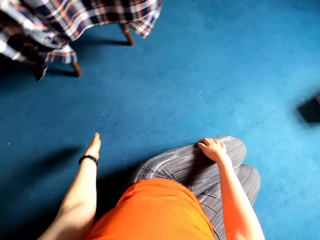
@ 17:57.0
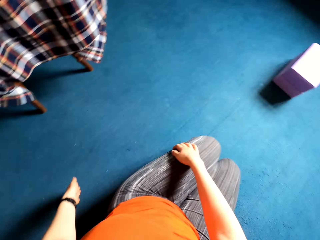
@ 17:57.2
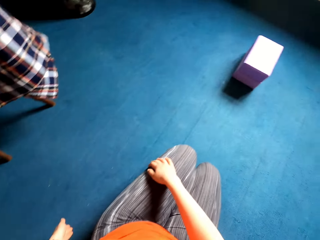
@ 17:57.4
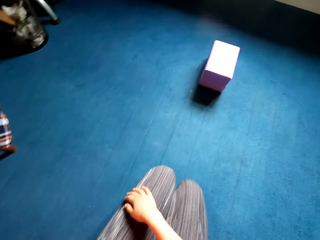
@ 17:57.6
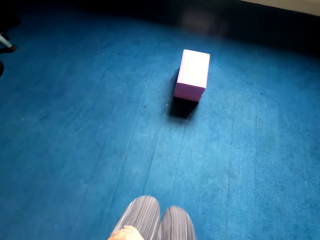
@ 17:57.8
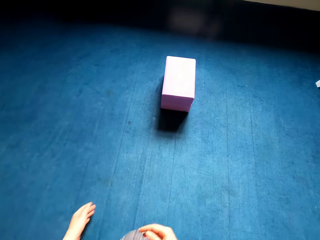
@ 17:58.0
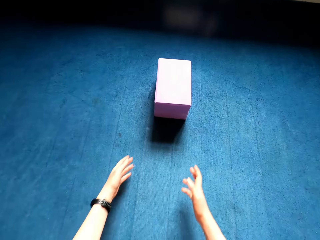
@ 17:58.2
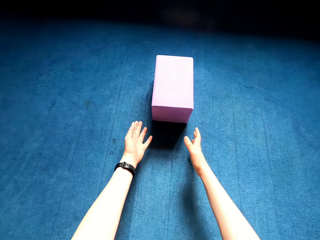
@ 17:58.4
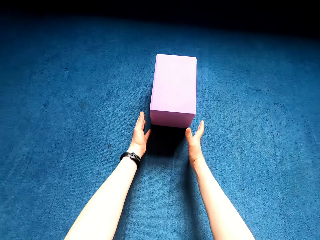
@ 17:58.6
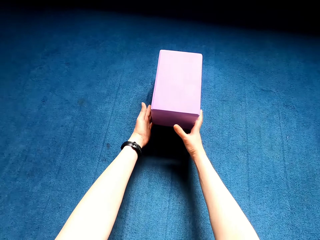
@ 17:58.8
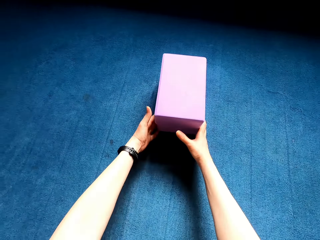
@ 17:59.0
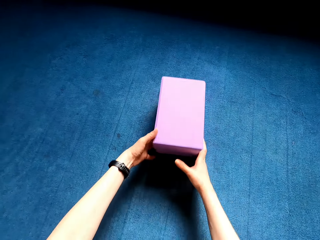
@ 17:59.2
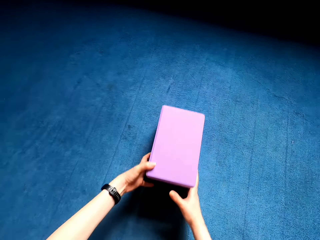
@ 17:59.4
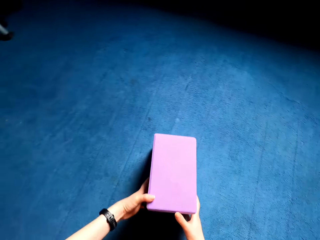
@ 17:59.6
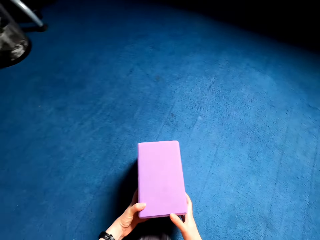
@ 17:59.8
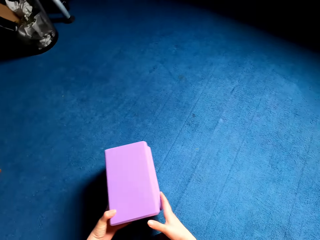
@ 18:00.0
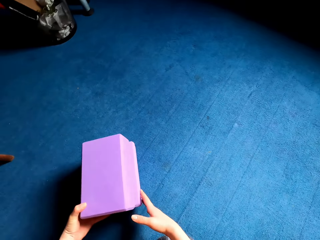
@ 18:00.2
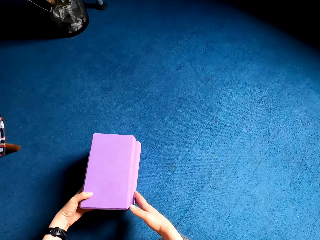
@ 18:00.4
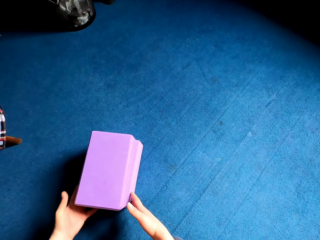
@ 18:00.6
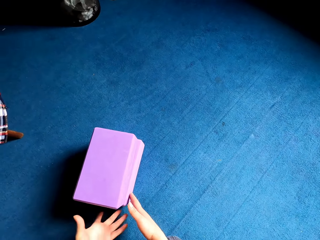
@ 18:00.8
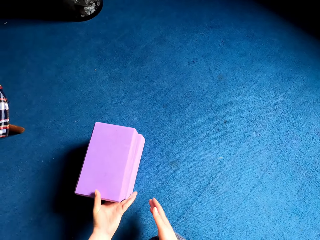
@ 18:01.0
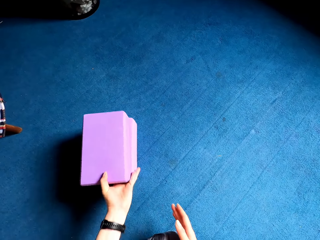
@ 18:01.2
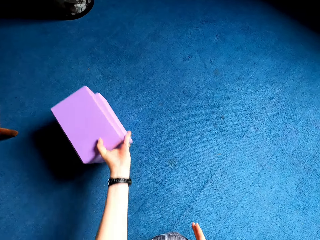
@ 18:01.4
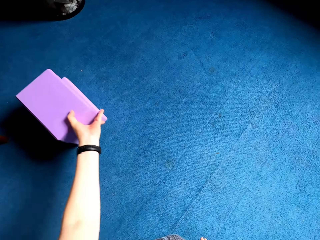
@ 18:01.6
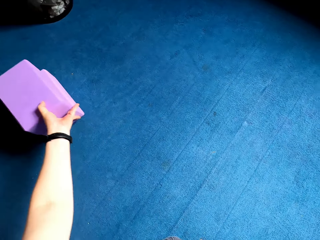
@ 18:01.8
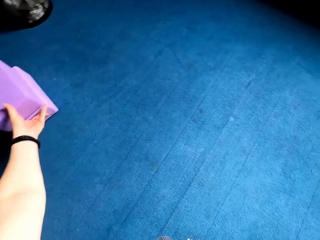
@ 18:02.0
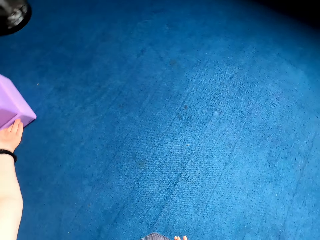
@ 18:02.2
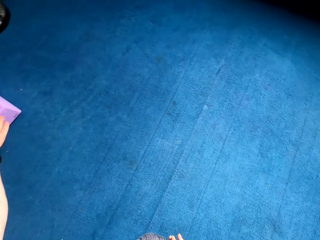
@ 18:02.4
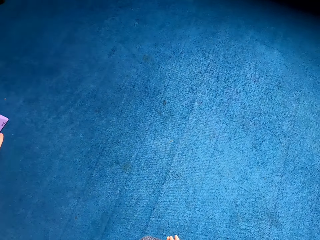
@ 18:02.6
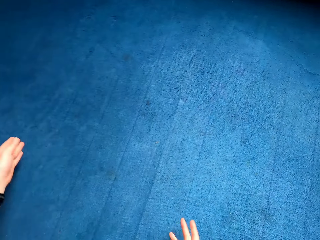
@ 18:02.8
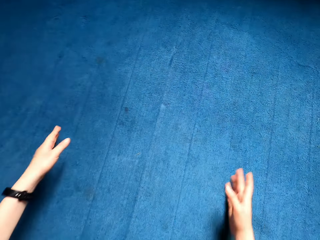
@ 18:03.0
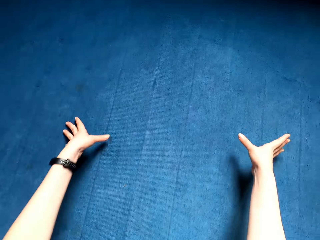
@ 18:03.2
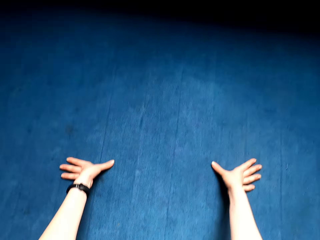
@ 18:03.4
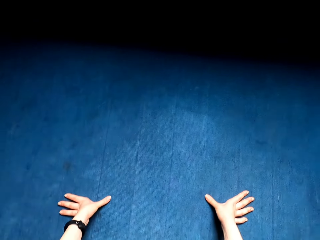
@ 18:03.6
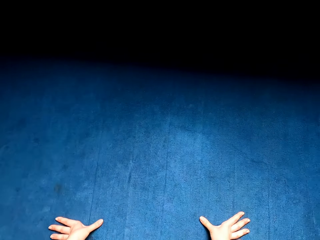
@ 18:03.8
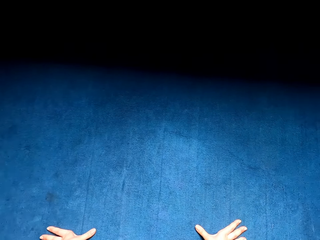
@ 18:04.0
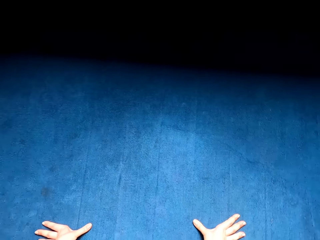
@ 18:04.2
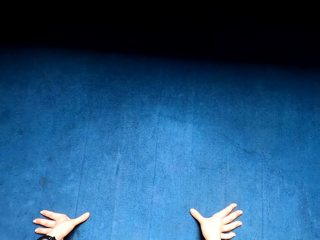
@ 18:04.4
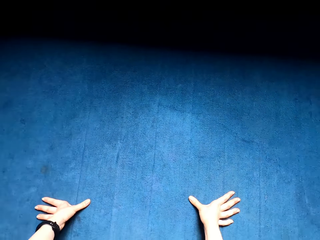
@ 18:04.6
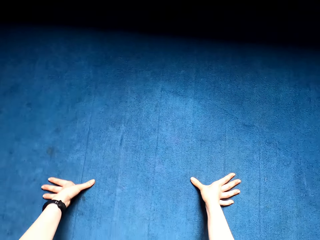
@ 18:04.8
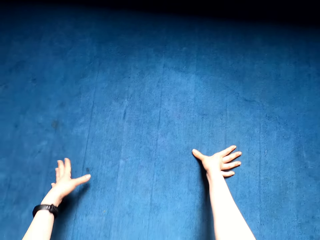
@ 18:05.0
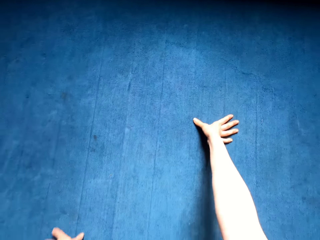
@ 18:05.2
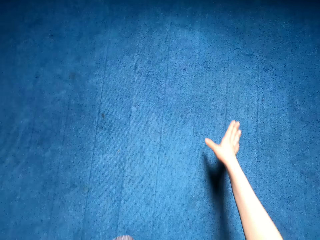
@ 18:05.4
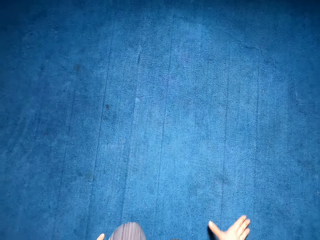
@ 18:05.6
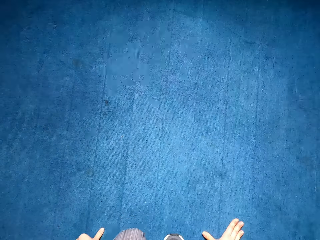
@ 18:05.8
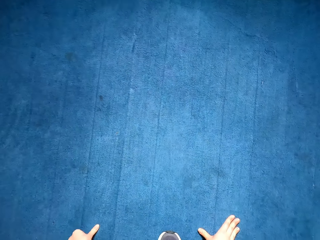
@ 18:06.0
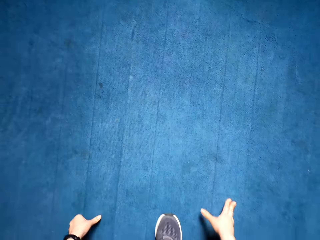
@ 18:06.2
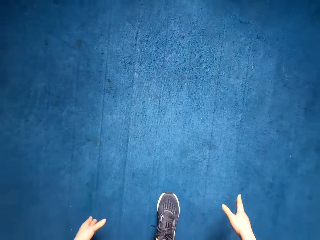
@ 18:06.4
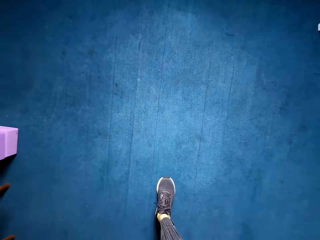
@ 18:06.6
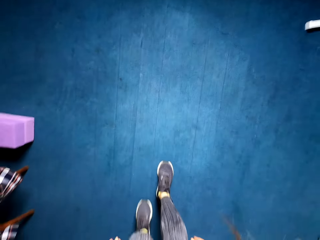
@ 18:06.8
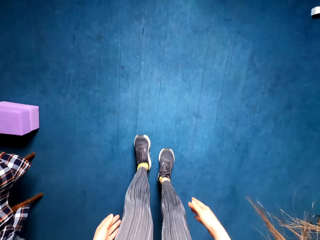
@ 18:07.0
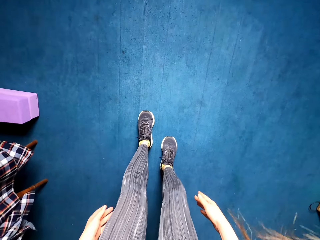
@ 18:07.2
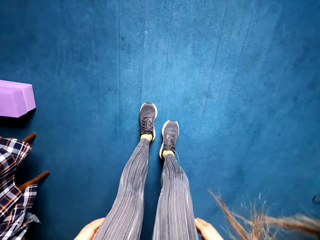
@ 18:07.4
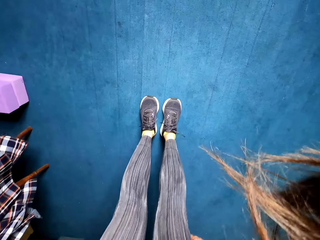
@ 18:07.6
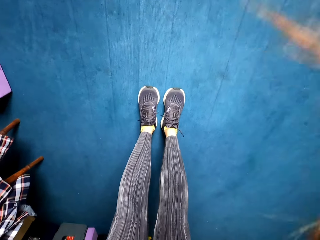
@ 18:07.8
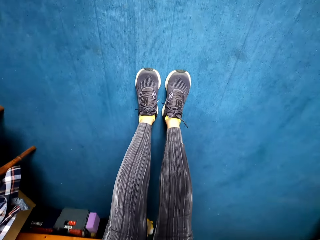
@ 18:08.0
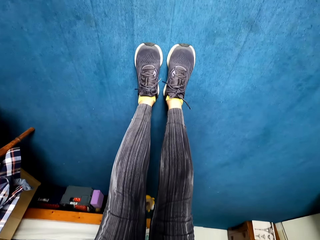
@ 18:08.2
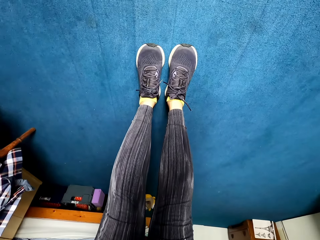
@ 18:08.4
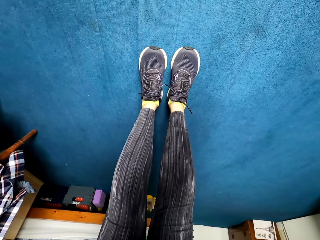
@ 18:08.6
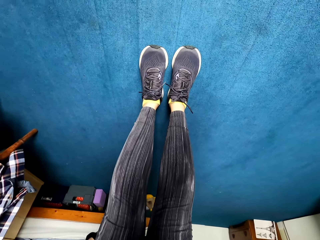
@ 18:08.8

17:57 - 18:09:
The camera wearer pulls blocks in a corner. She picks the sponges from the floor, moves the sponges towards the table, and touches the floor with her hands. She stands up.

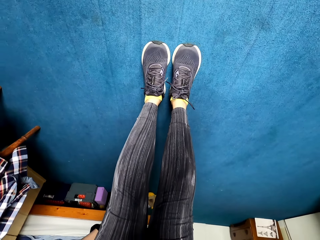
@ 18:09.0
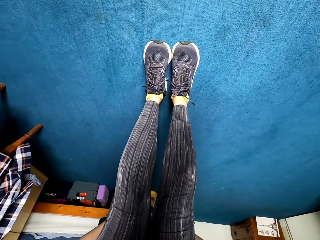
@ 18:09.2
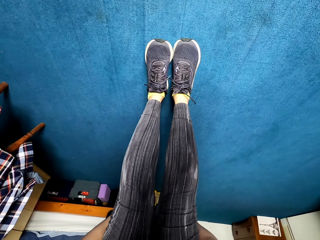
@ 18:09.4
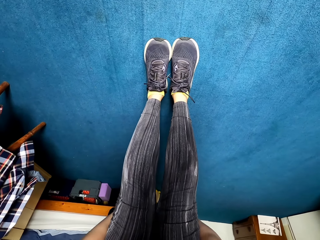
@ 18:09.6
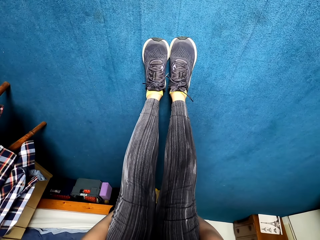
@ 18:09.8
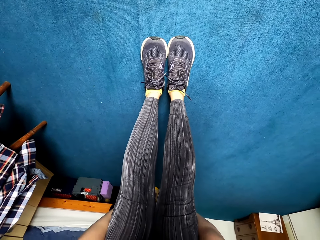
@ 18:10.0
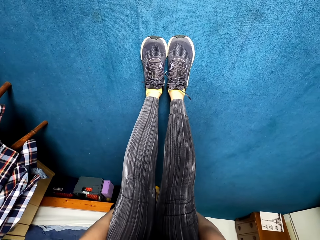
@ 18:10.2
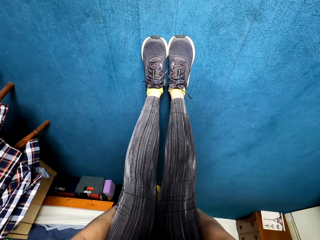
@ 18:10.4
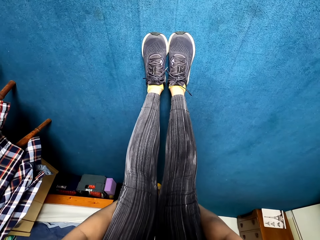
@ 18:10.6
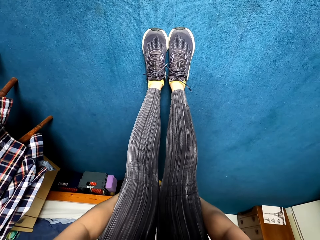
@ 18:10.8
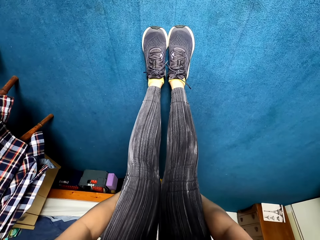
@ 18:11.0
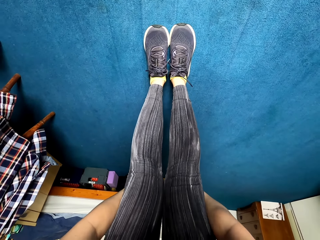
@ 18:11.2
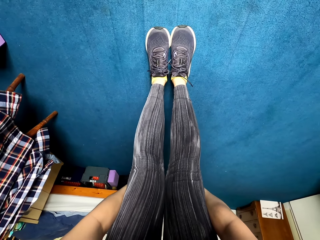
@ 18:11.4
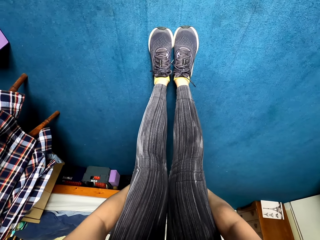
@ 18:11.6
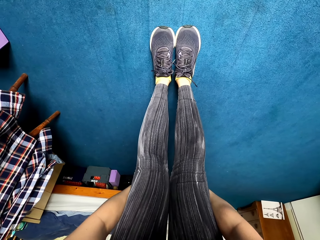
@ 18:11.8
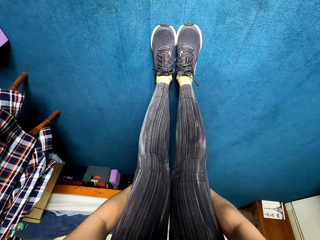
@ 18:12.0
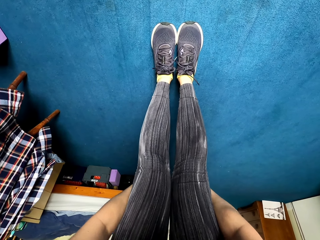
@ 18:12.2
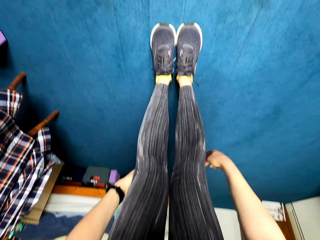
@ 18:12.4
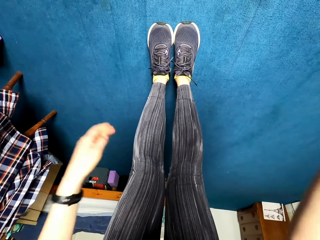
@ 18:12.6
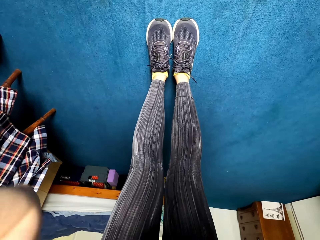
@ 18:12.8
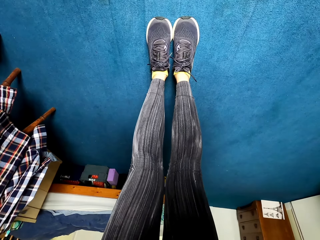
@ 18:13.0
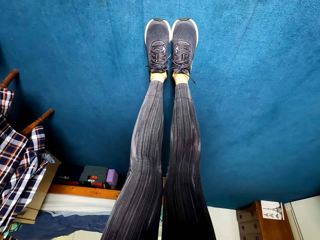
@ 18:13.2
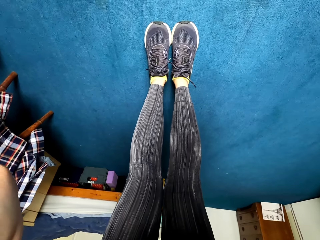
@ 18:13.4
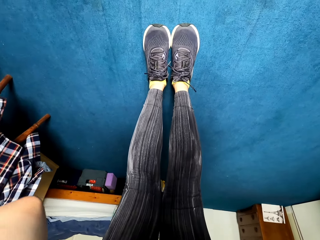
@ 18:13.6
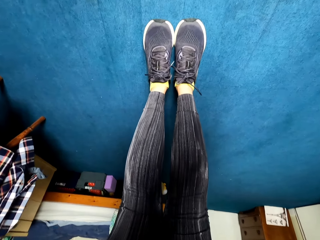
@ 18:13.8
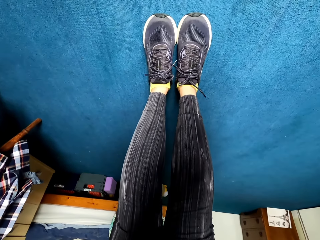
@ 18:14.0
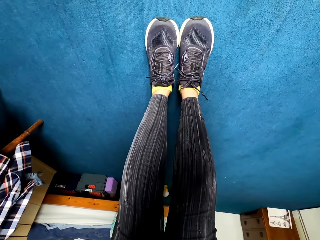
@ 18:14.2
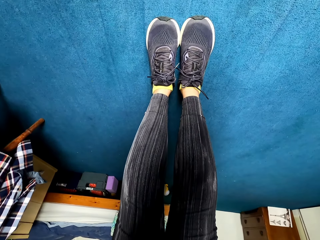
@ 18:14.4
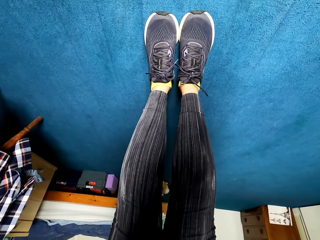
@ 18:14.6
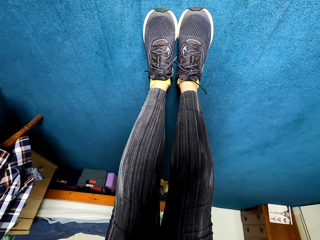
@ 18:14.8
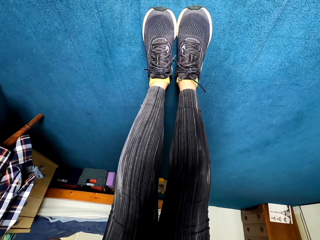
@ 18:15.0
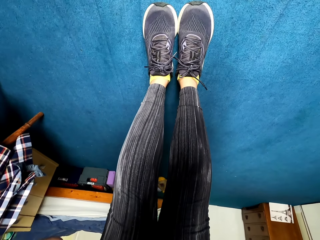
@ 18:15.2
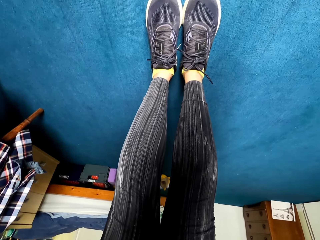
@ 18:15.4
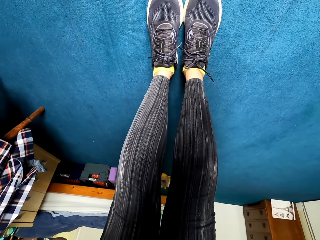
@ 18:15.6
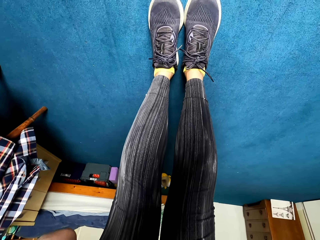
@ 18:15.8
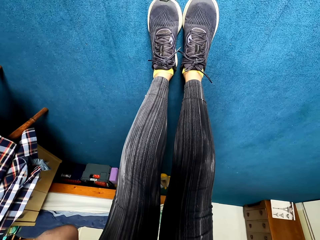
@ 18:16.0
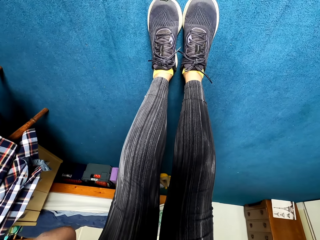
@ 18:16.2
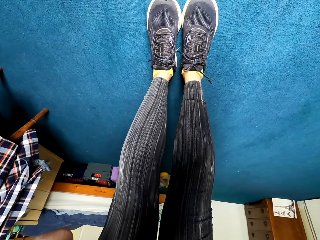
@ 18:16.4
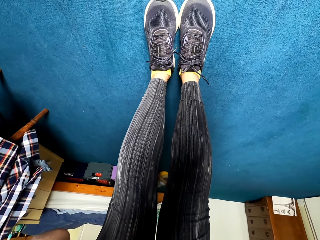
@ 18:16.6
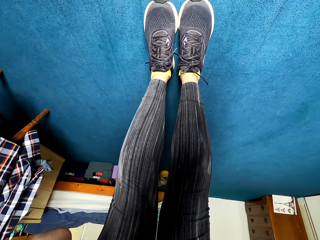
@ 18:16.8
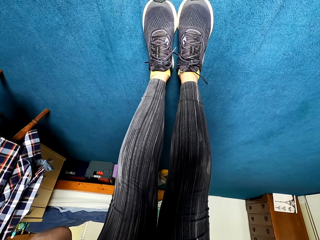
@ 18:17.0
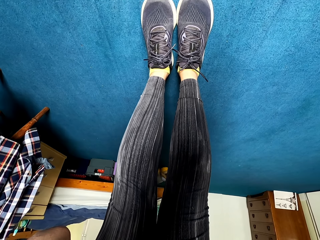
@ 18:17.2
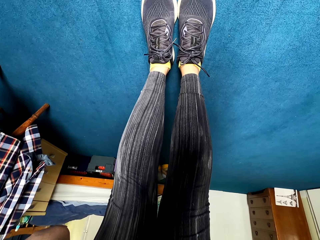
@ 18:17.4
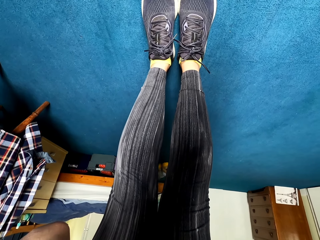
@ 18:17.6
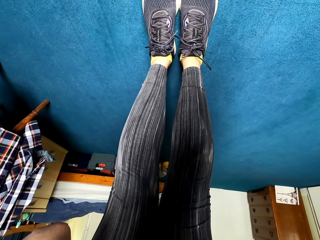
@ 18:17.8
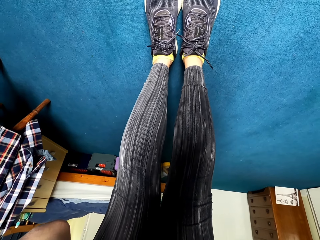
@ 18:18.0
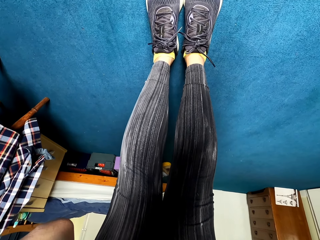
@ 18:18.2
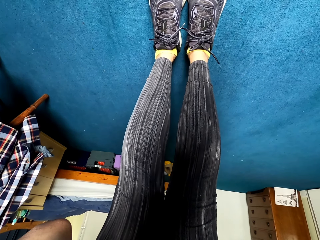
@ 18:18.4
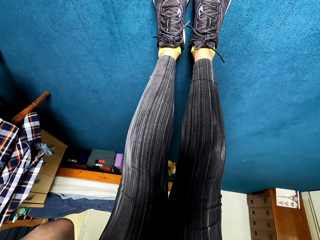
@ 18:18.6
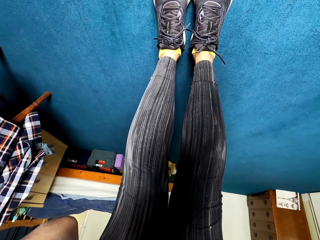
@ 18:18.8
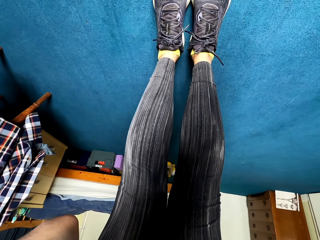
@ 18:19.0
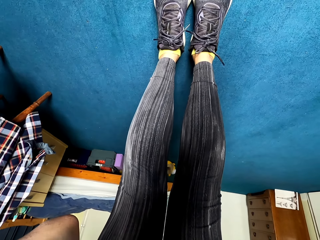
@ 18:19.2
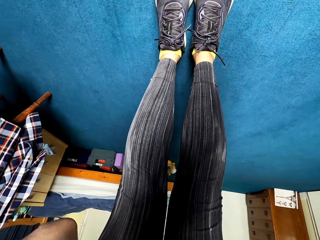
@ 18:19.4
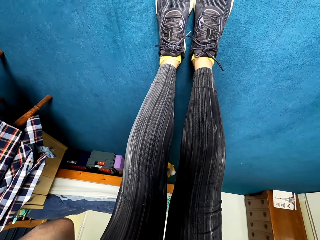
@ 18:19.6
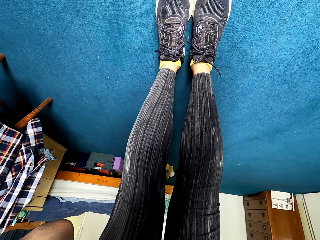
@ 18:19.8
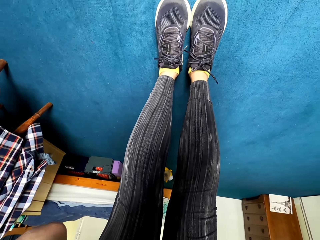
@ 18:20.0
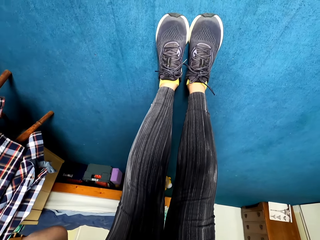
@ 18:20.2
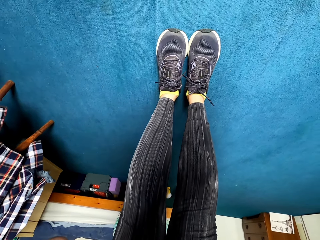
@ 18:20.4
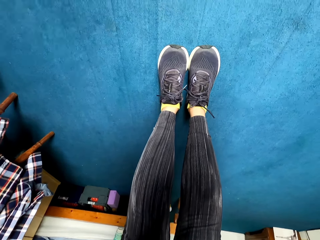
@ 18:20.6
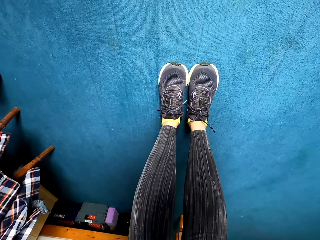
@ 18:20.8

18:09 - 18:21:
The camera wearer puts her legs straight. She holds the legs together. She touches her head.
